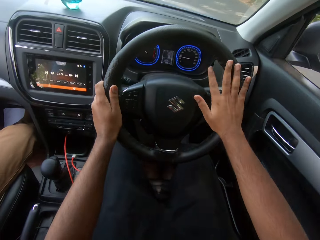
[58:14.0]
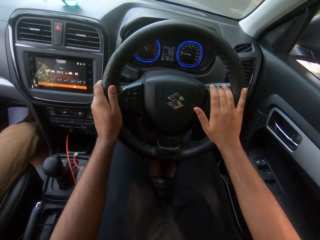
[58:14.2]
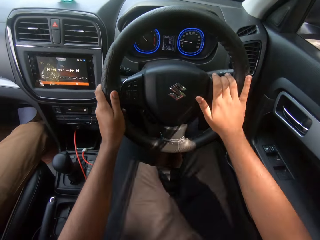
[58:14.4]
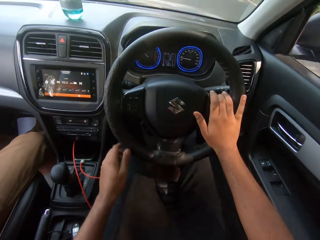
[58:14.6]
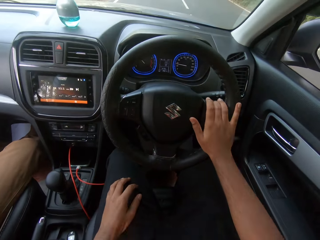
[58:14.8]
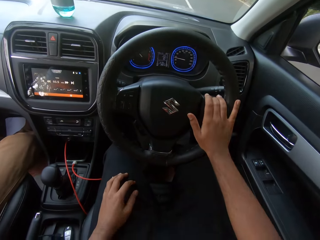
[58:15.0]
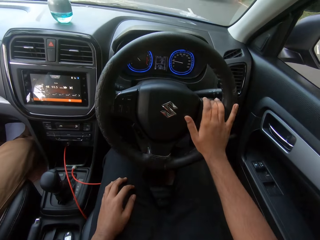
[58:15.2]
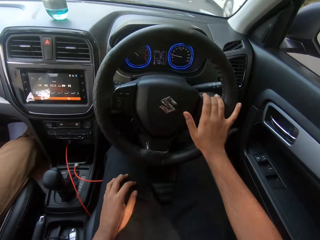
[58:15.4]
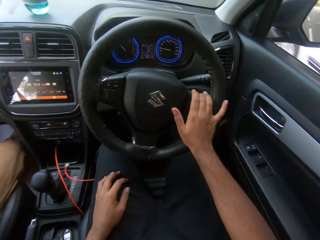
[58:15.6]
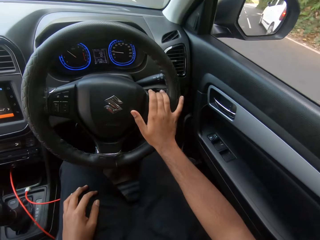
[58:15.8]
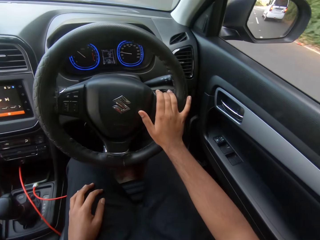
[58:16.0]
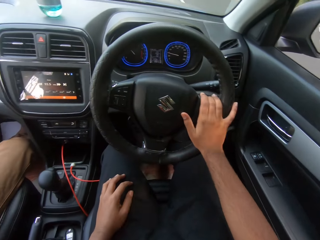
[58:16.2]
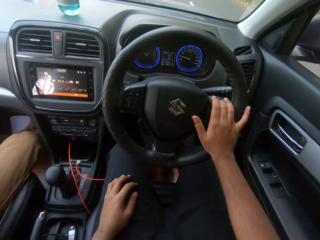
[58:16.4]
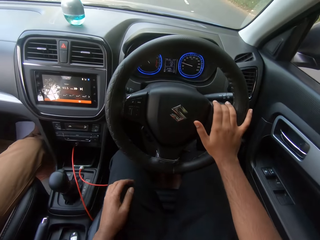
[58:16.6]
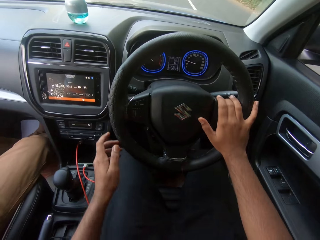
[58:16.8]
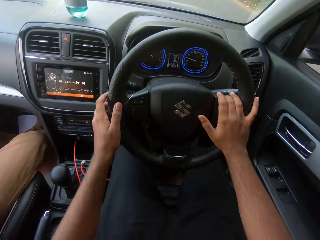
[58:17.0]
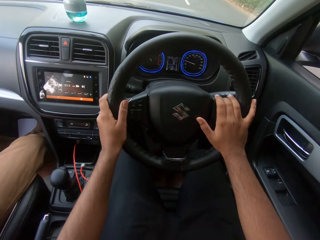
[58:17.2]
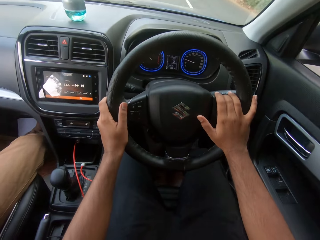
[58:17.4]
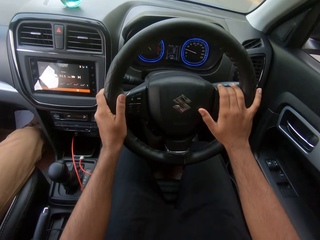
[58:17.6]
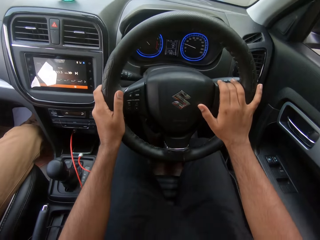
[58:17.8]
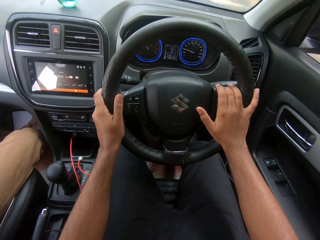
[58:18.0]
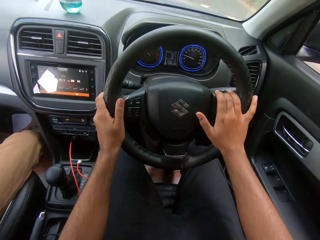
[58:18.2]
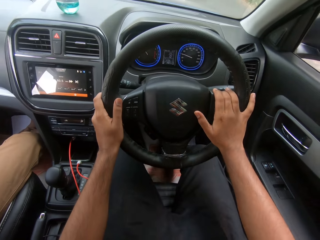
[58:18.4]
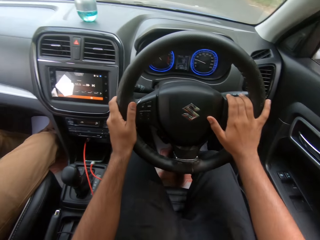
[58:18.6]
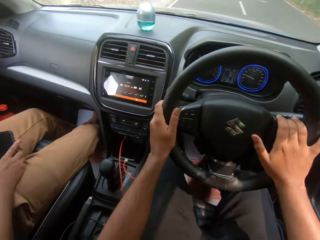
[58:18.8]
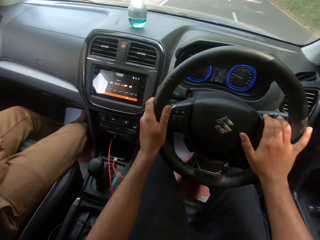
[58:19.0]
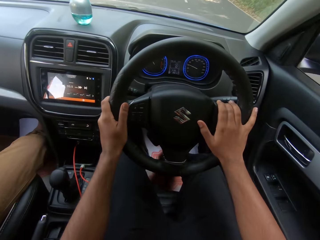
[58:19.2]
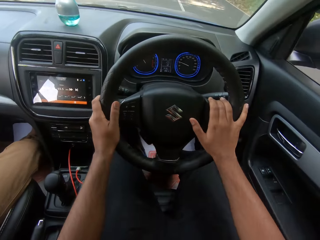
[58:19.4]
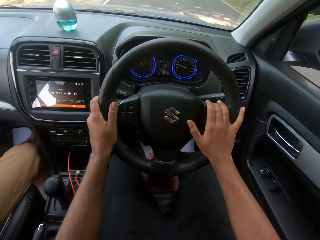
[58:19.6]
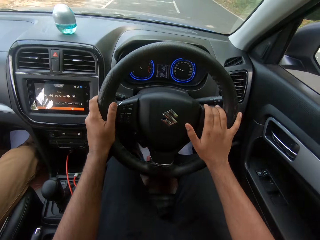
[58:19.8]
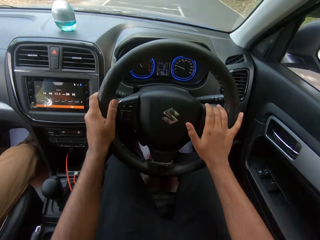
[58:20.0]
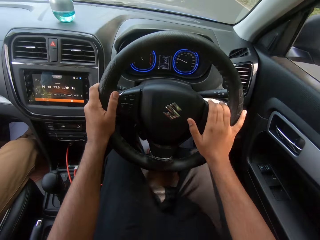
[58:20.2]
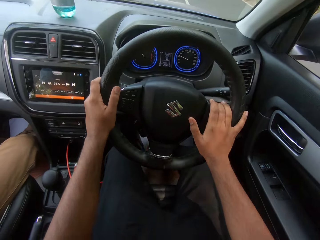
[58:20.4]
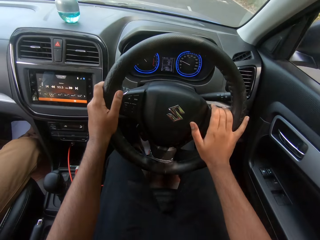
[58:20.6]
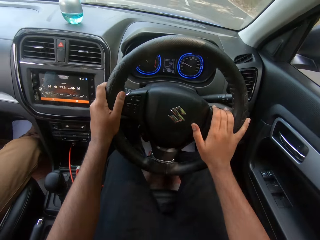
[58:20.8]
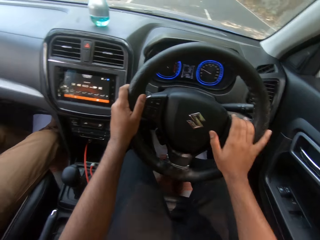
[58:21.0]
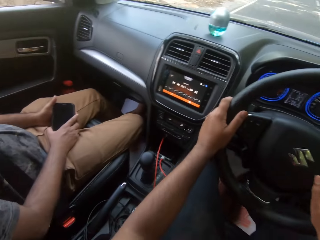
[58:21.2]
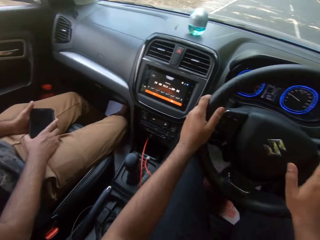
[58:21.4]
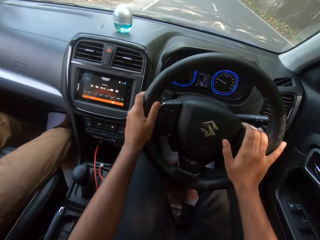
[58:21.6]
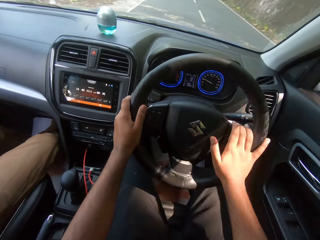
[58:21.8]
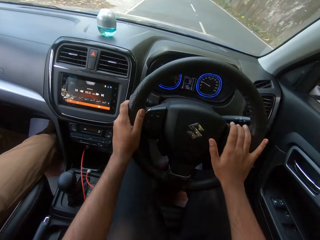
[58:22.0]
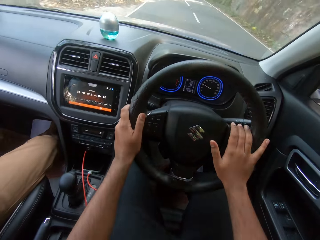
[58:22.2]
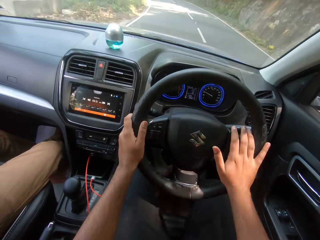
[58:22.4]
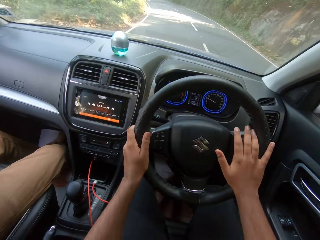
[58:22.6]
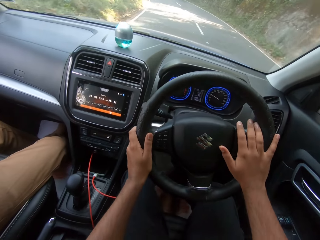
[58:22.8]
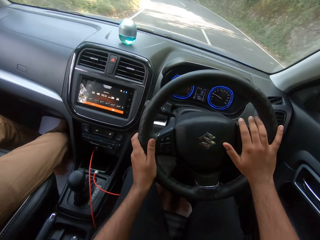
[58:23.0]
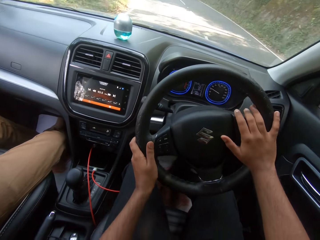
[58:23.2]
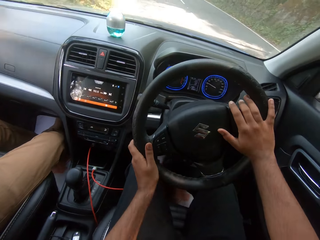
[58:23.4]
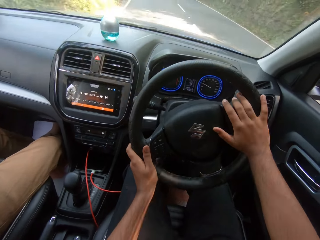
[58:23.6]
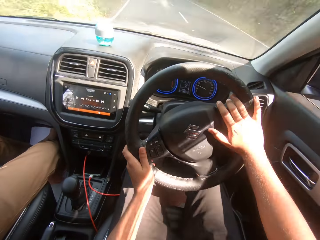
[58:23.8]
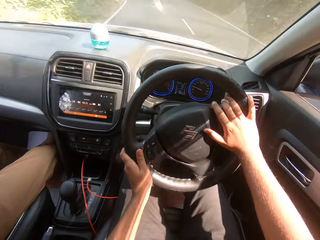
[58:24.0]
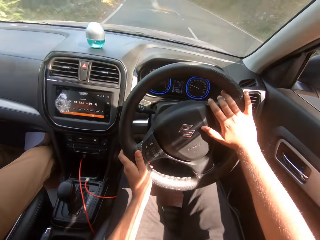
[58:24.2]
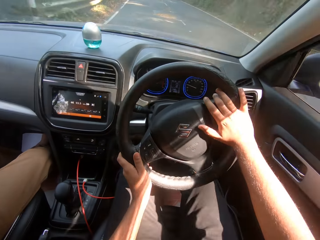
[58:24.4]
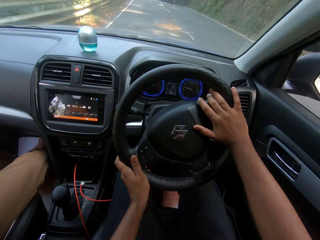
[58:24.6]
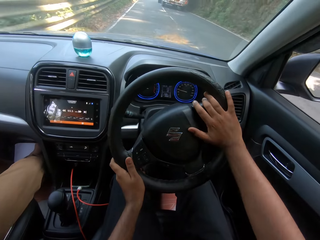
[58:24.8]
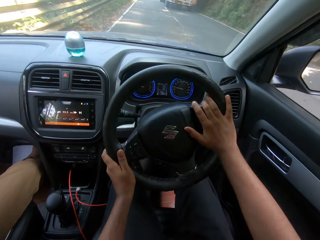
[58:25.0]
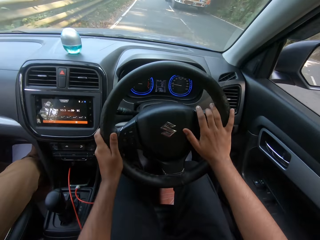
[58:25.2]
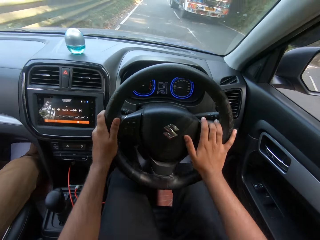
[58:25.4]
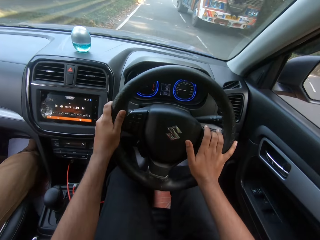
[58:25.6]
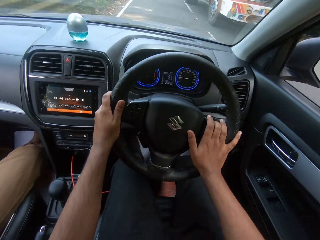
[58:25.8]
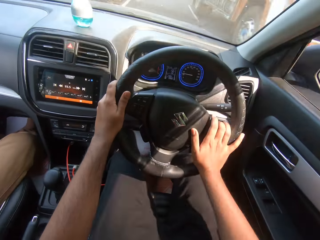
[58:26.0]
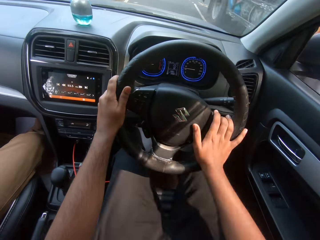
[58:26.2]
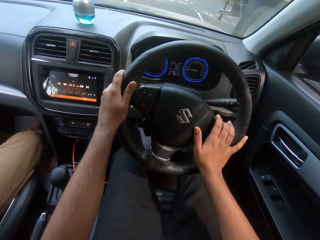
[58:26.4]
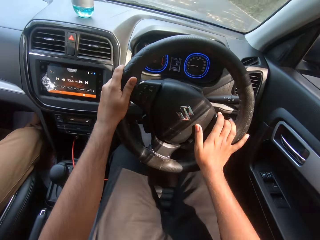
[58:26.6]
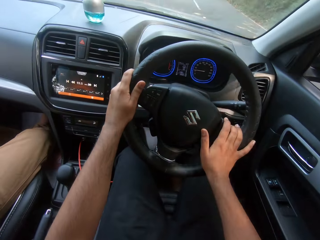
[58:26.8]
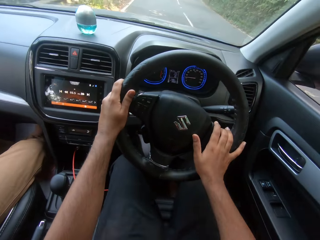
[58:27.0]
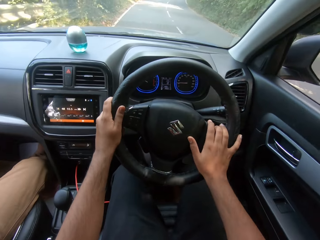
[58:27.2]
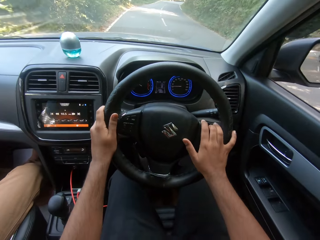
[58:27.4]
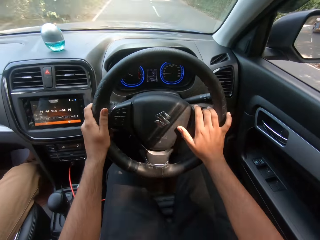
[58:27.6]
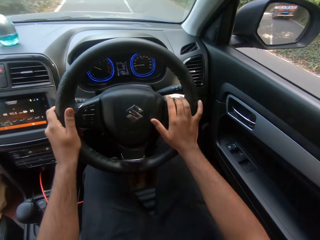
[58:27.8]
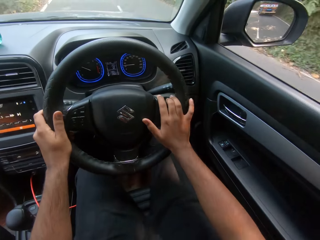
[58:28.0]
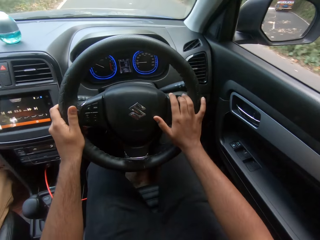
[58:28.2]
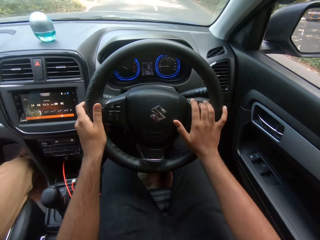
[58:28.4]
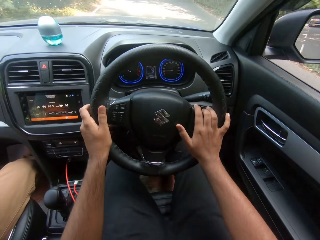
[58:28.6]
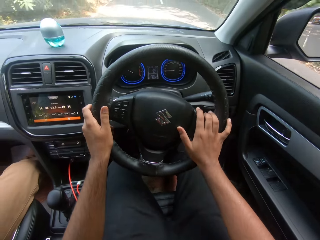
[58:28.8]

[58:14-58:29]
The camera wearer removes his left hand from the steering of the car. He converses with the man. He drives the car with his right hand. He drives past a white car. He drives the car with both hands. The man holds a phone. The camera wearer drives the car. The man holds the phone. The camera wearer drives the car. He drives past an orange truck.

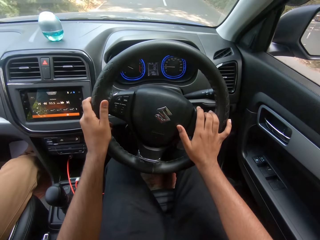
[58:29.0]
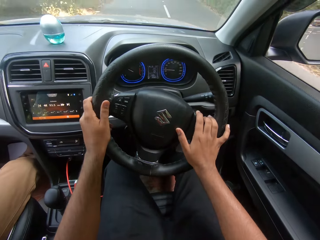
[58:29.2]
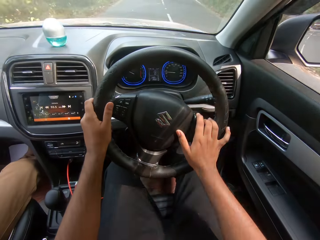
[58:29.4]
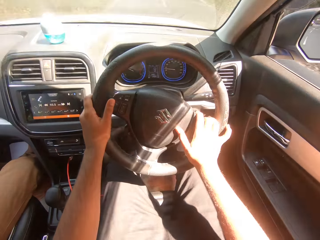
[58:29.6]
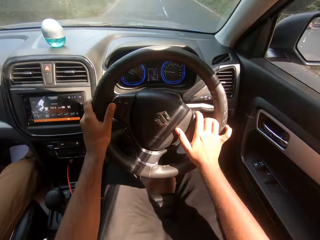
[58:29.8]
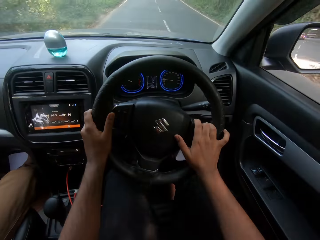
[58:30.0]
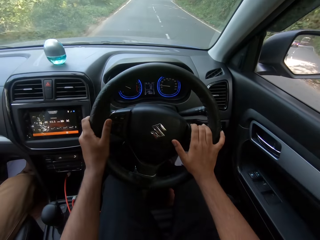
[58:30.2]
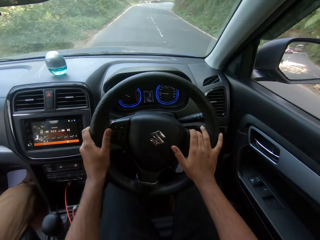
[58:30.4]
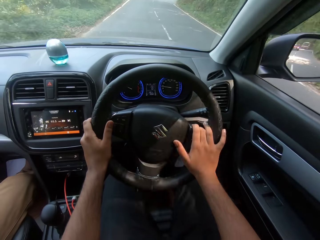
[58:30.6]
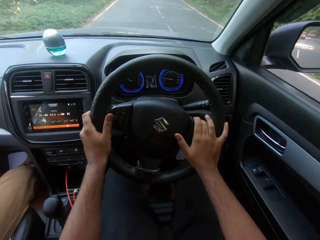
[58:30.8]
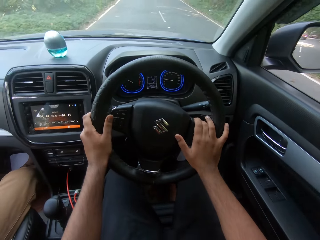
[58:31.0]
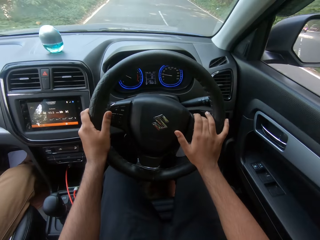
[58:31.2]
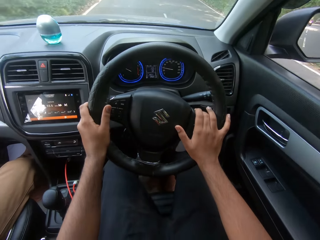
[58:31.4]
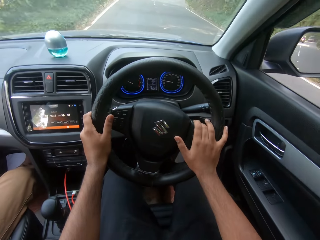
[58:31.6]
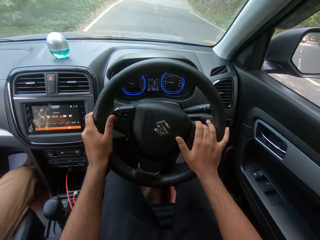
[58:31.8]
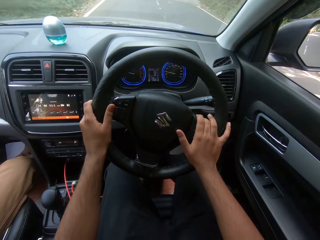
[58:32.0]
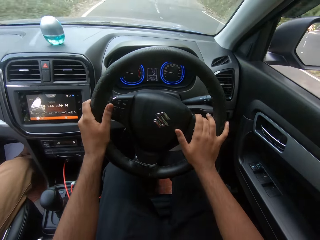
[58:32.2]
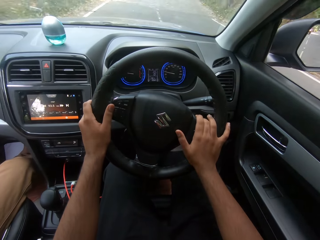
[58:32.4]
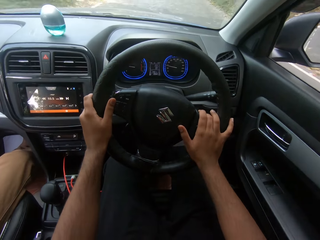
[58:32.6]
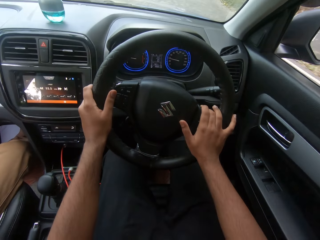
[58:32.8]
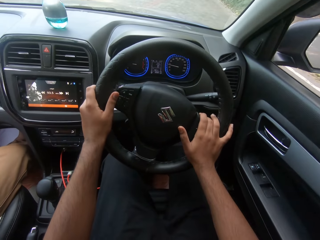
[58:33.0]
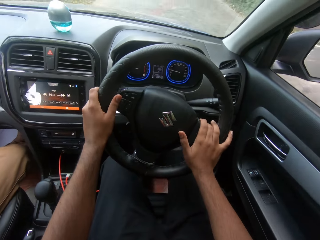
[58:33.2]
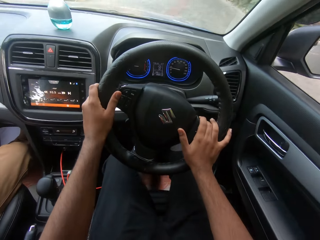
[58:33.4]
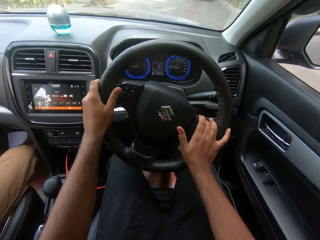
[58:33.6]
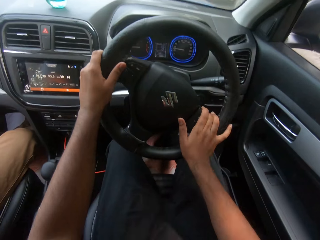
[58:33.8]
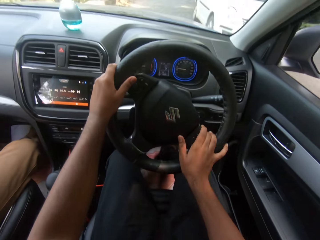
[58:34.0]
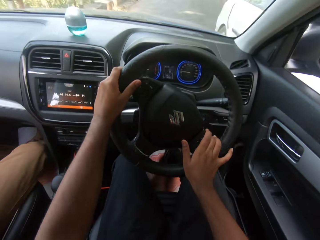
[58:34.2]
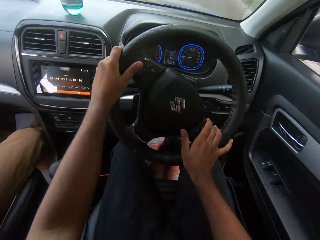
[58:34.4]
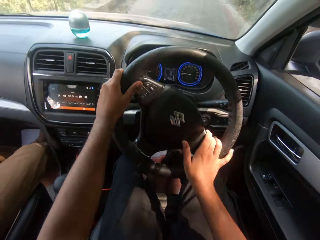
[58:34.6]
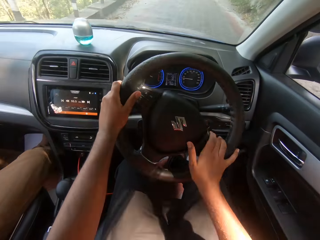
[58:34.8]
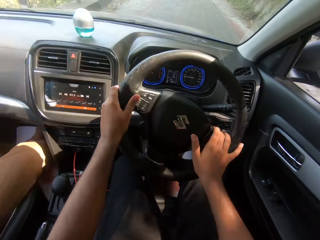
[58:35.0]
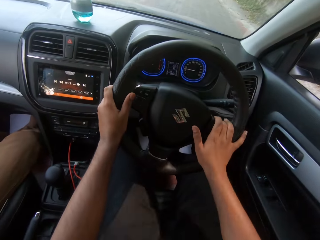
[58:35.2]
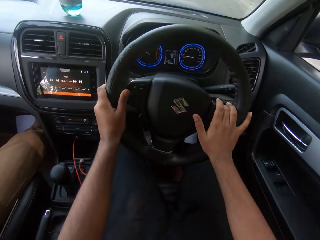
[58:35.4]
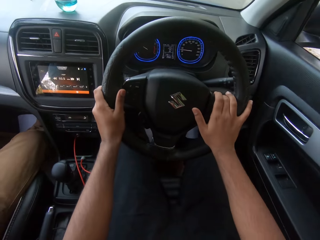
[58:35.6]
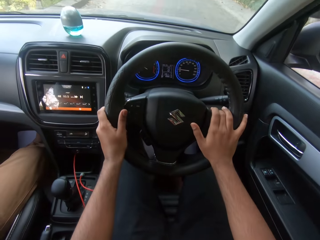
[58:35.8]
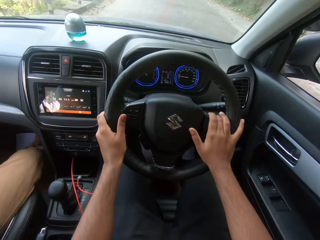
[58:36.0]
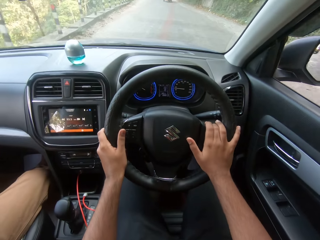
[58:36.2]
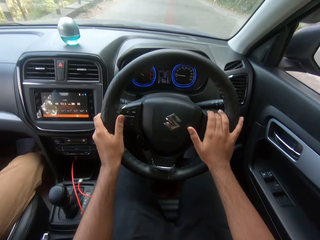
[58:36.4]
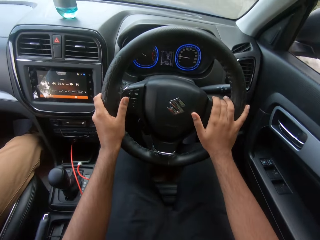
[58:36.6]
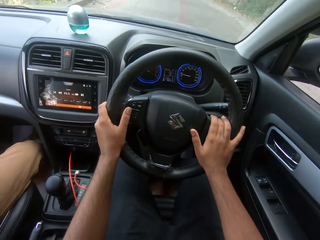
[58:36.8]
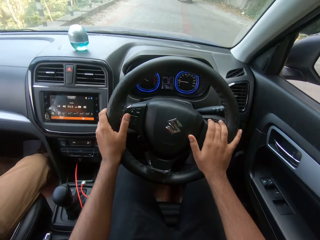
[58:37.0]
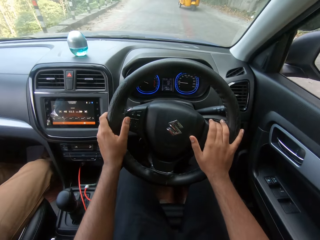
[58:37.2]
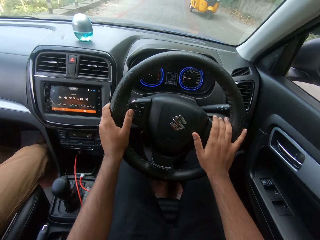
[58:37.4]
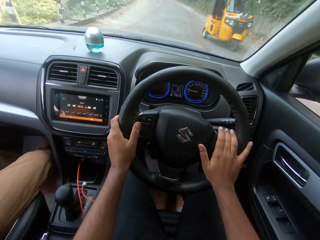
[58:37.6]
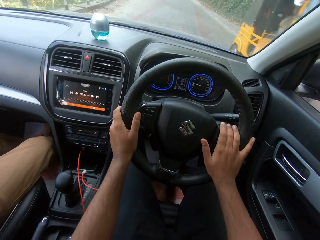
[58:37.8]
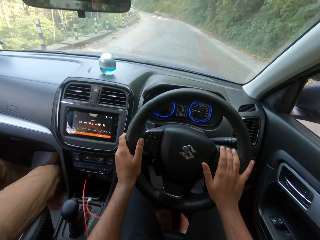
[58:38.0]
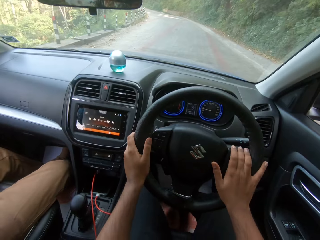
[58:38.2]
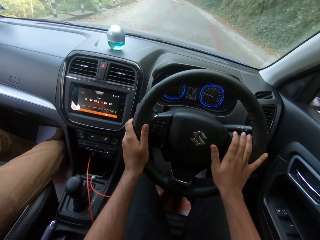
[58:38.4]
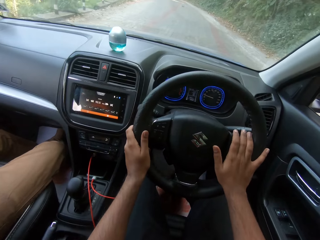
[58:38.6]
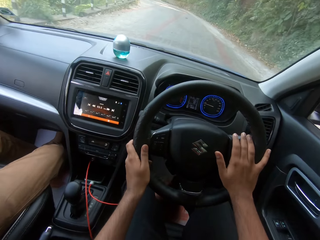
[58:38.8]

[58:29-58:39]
The camera wearer drives past a white car. They drive past a yellow tricycle.
